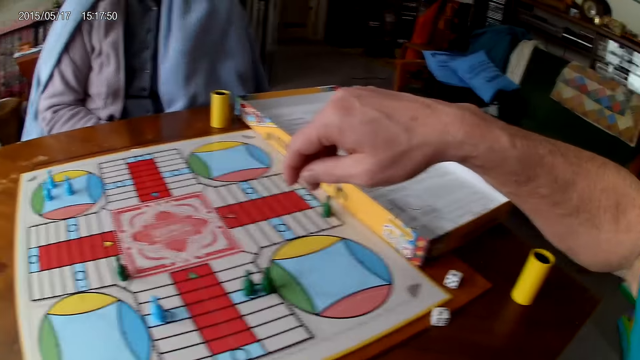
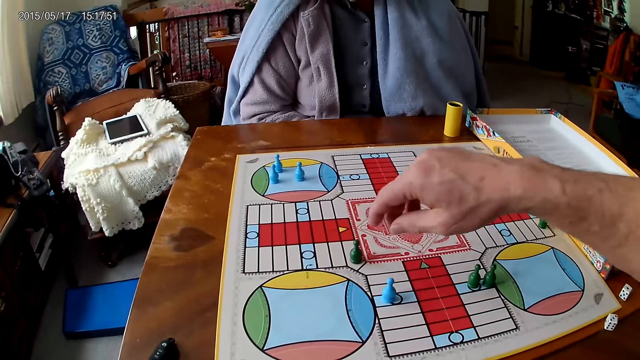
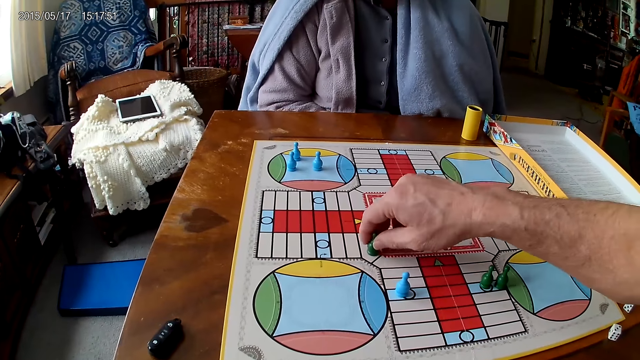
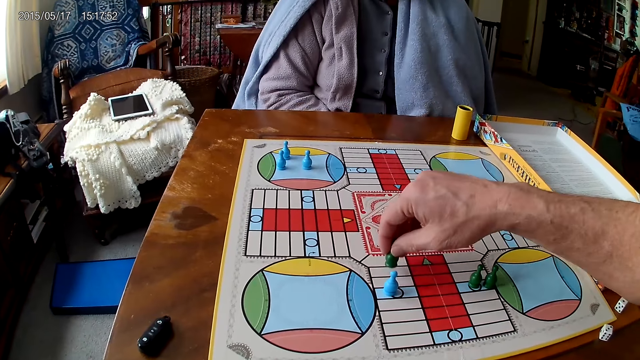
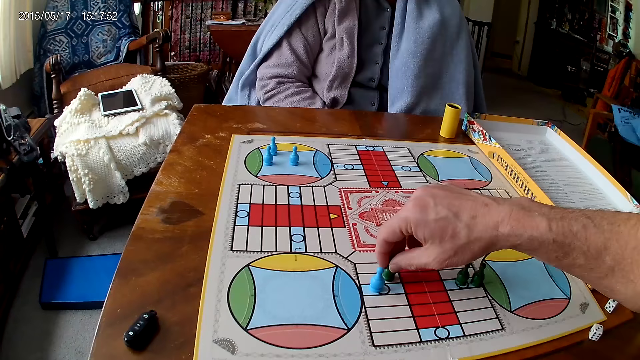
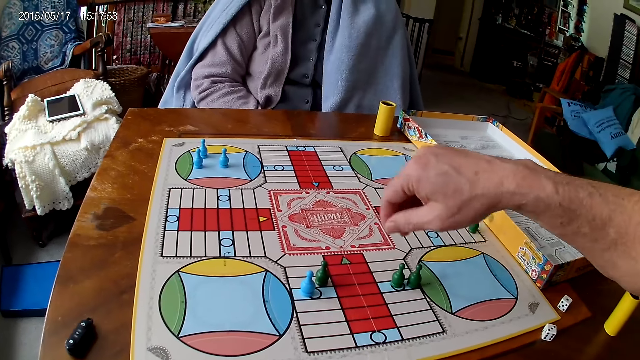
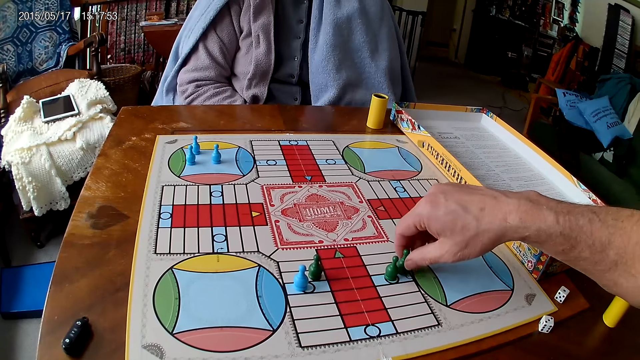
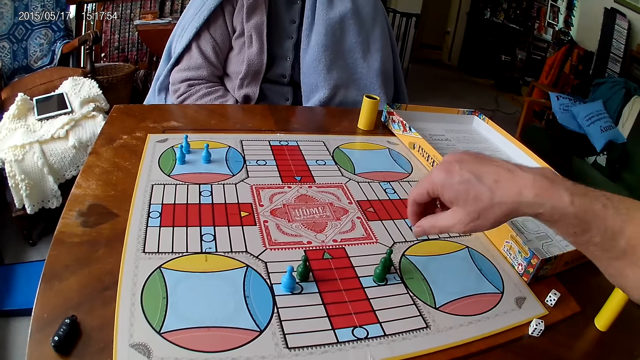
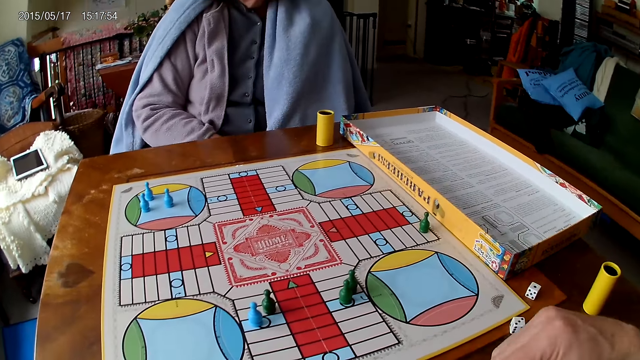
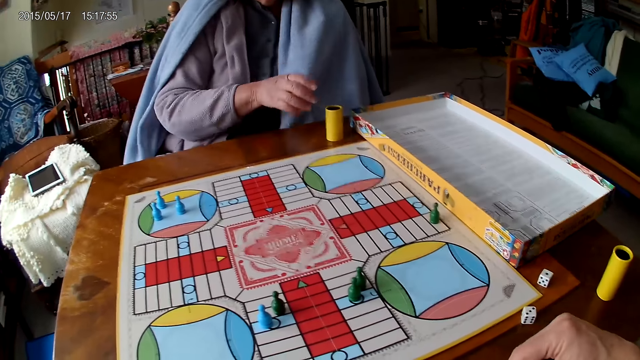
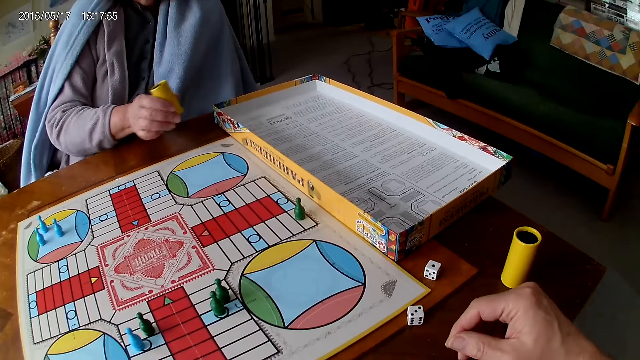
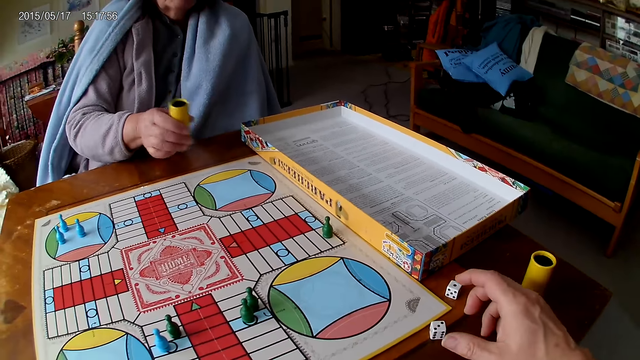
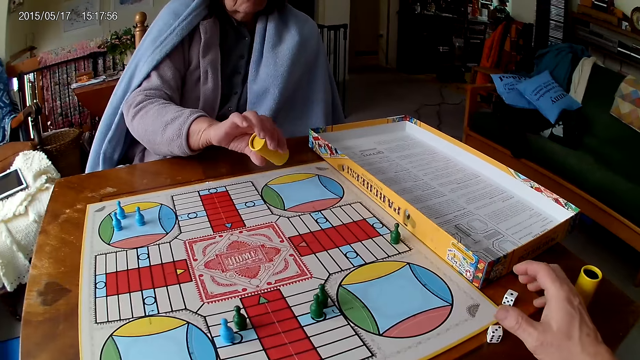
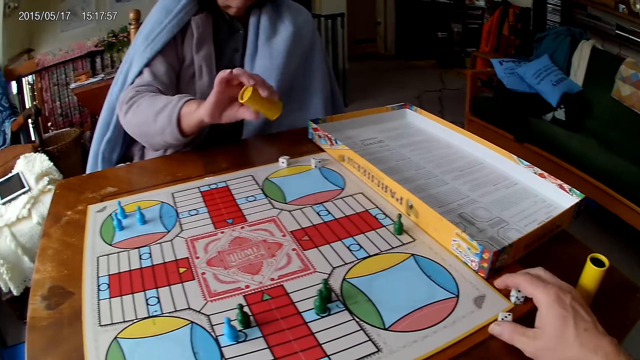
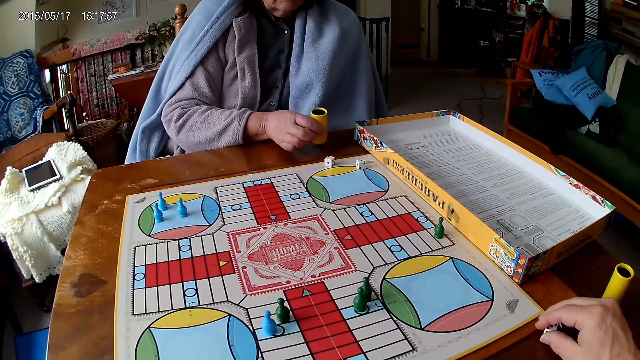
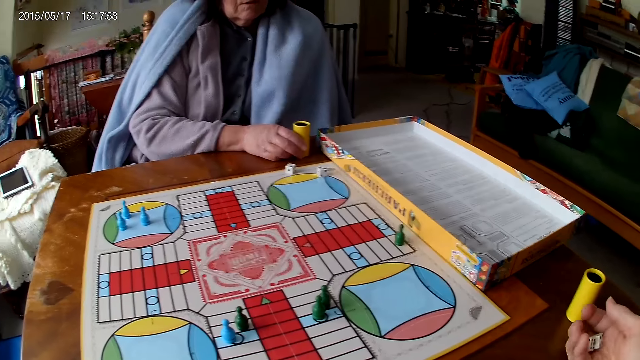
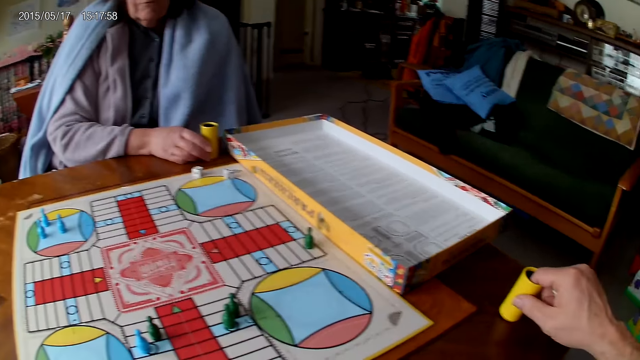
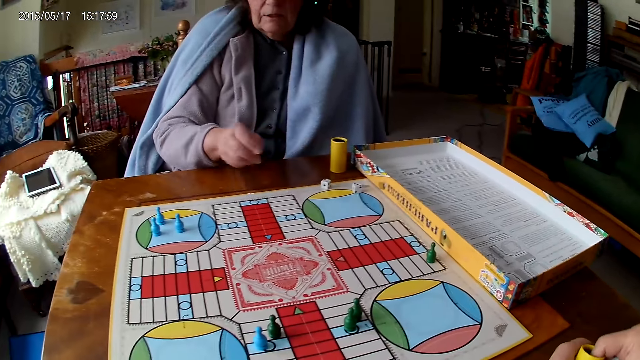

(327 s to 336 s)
The camera wearer moves the piece on the Ludo board with his right hand. He moves a piece on the Ludo board with his right hand. A woman picks up a container from the table with her right hand. The woman shakes her container with her right hand. The woman drops her container on the Ludo board. The woman drops the dice. The camera wearer picks up his dice from the table with his right hand. The woman drops her container on the Ludo board. The camera wearer grabs his container from the table with his right hand.

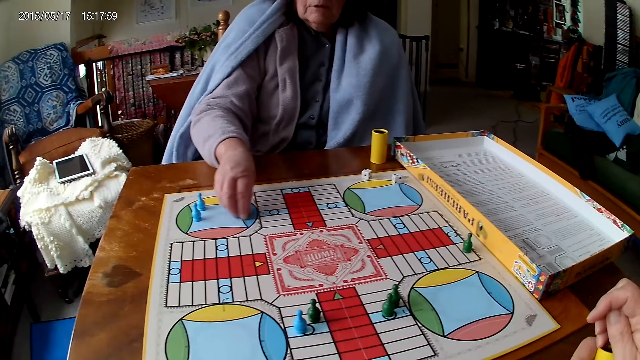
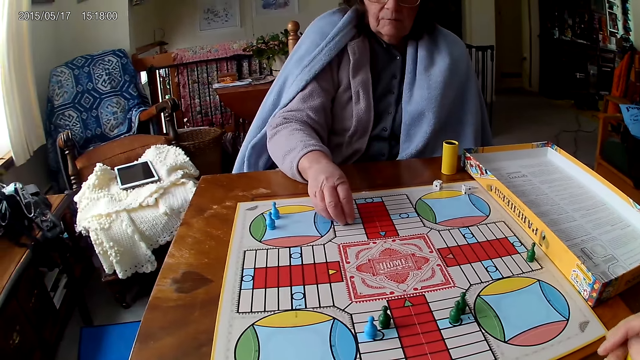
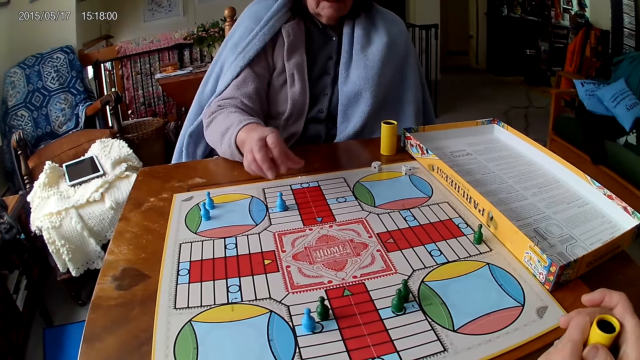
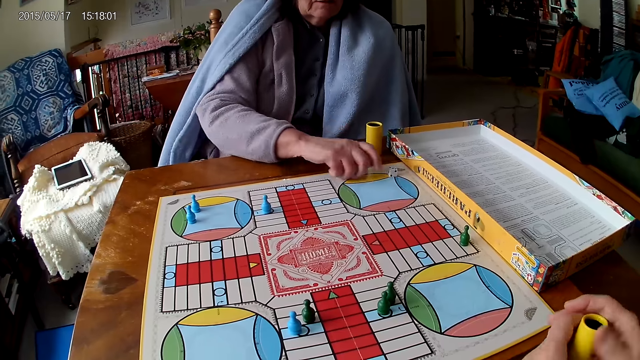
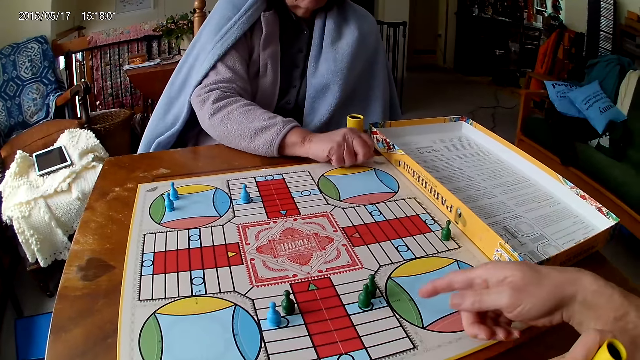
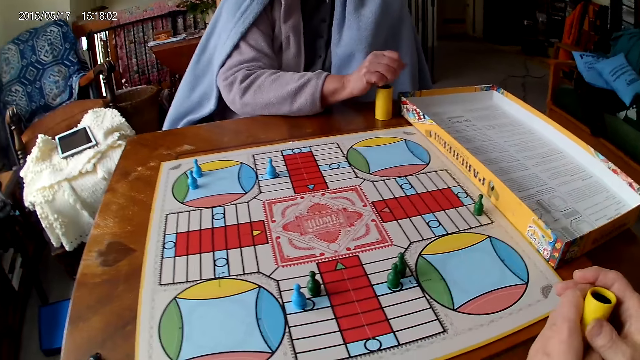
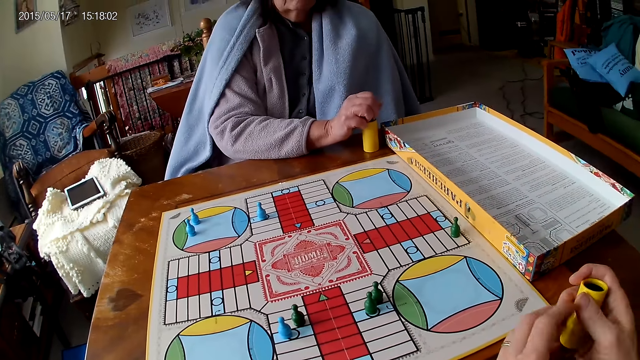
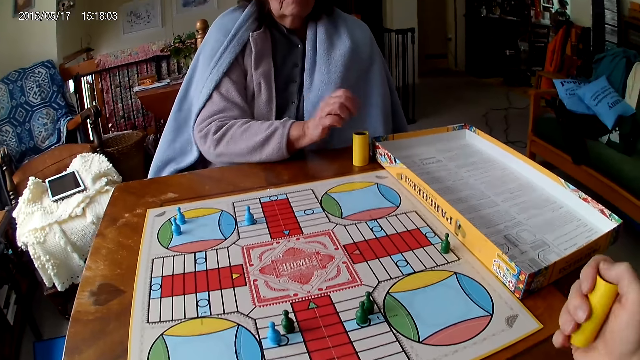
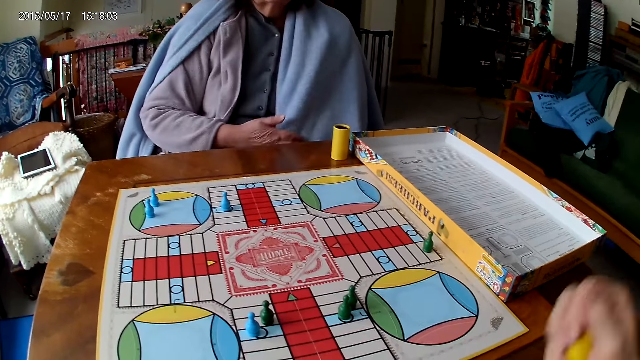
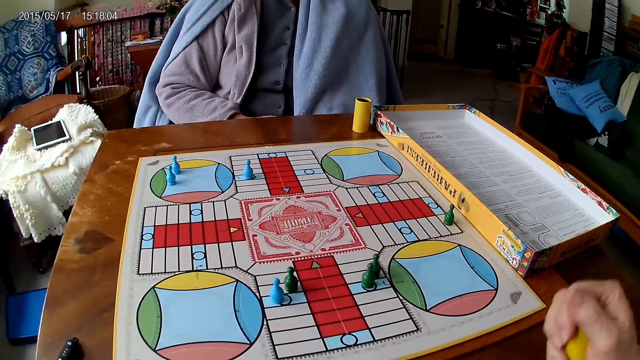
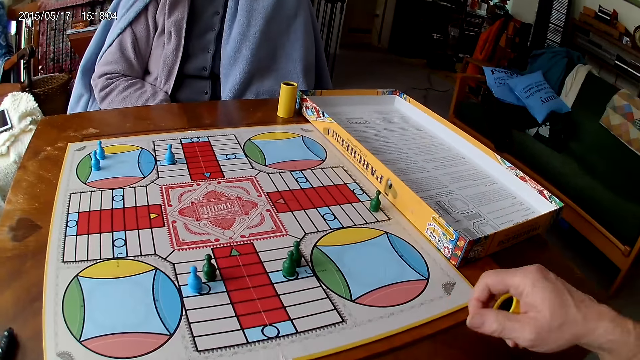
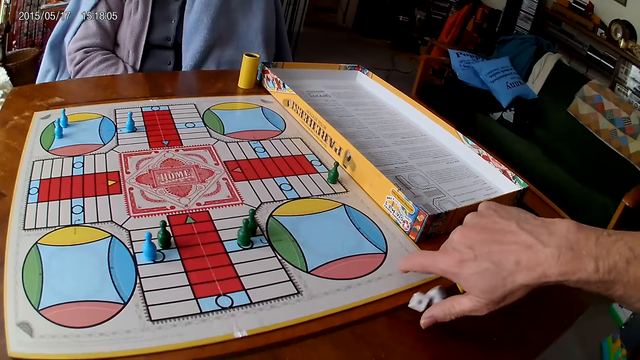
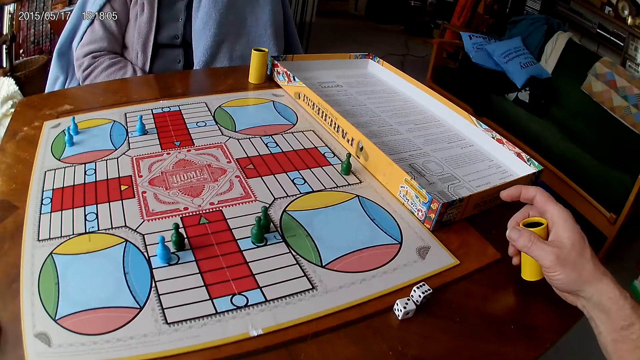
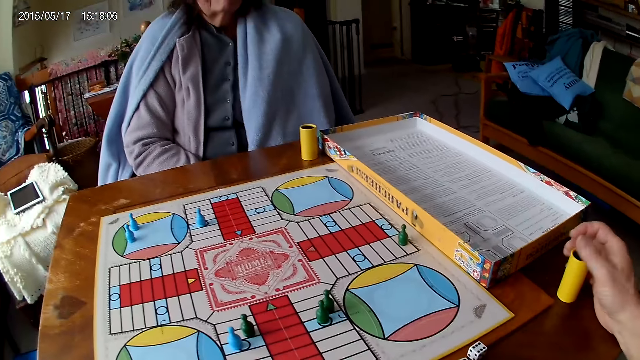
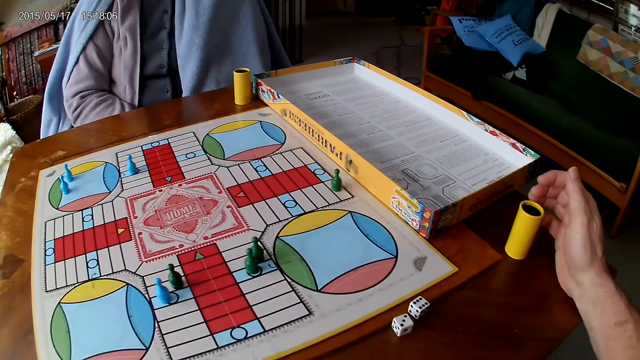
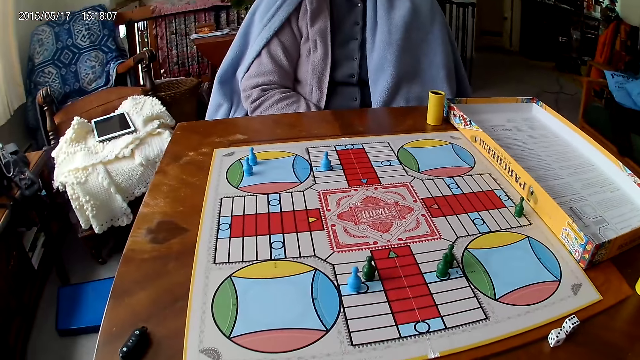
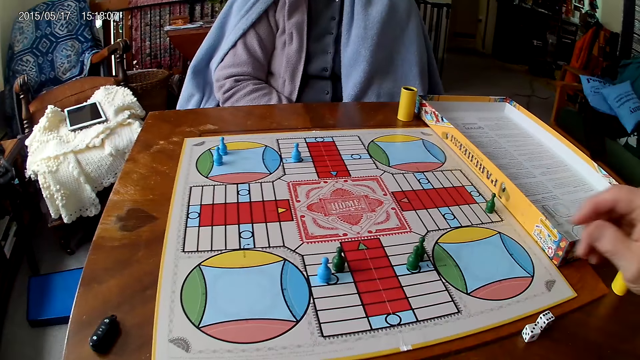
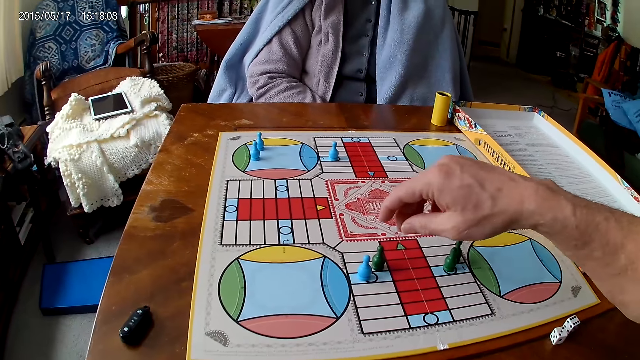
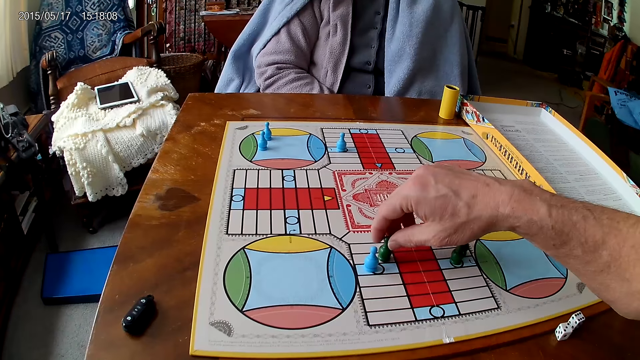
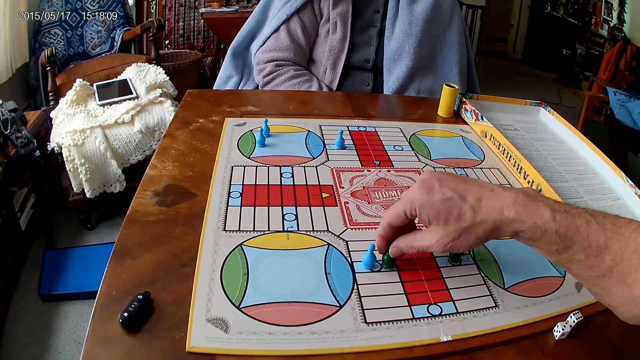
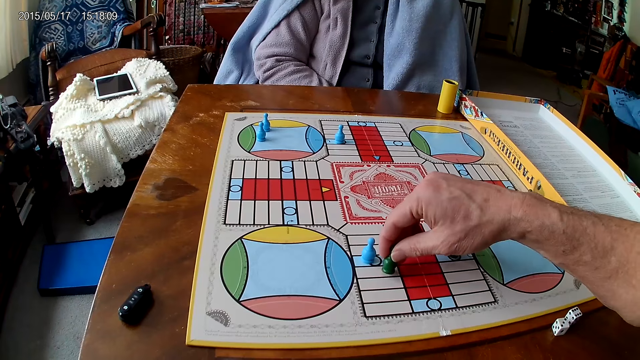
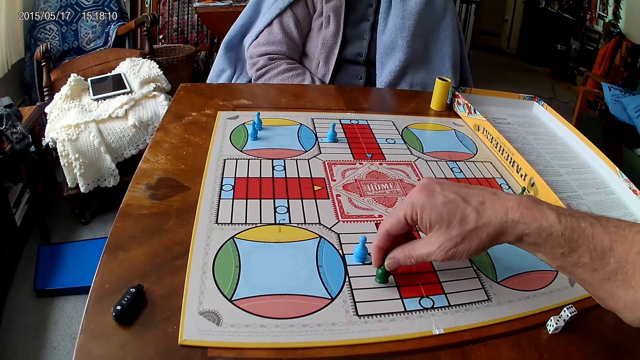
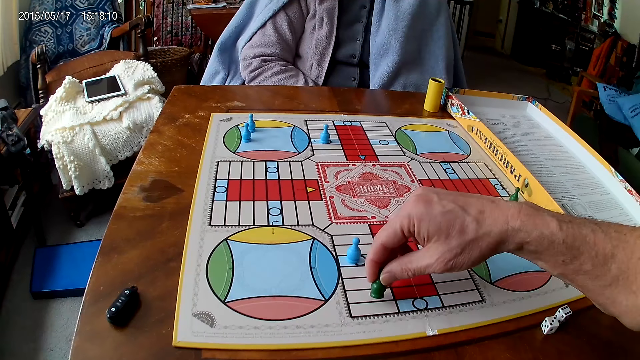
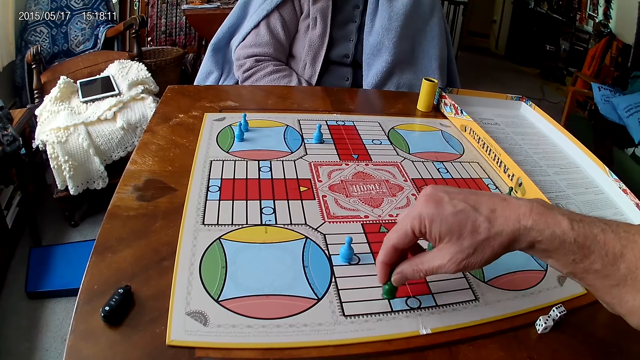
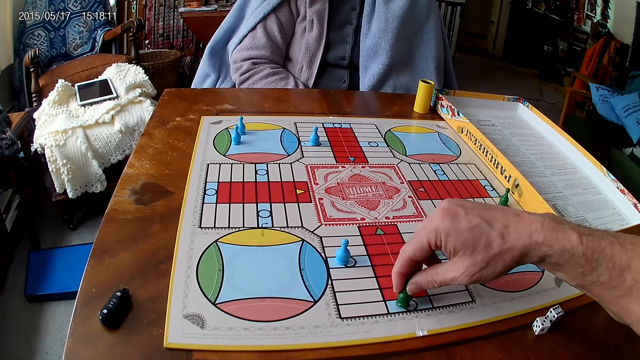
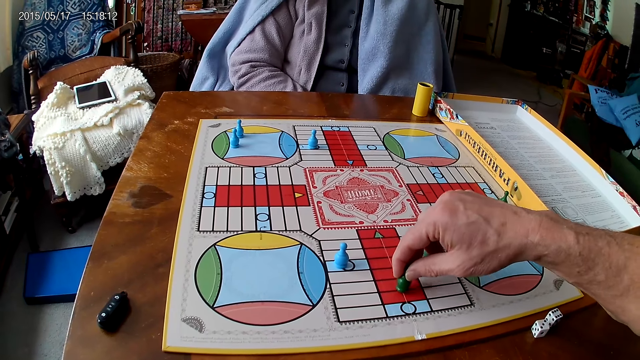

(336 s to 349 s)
The camera wearer passes his container from his right hand to his left hand. A woman picks up the dice. The woman moves a piece on the Ludo board with her right hand. The camera wearer drops the dice into the container. He holds his container with both hands. The woman picks up her dice from the Ludo board with her right hand. The camera wearer moves the hands. The woman drops the dice into her container. The camera wearer shakes his container with his right hand. He drops the dice in his container on the table. He drops his container on the table with his right hand. He picks up the dice. He moves a piece on the Ludo board with his right hand.
